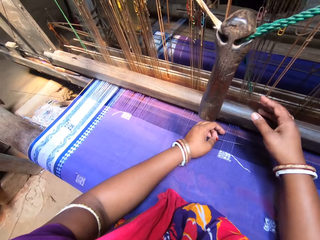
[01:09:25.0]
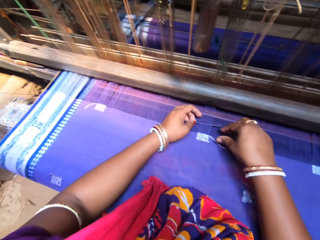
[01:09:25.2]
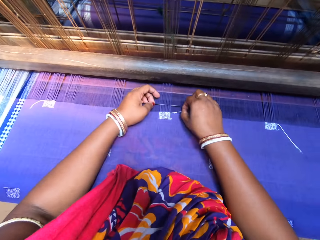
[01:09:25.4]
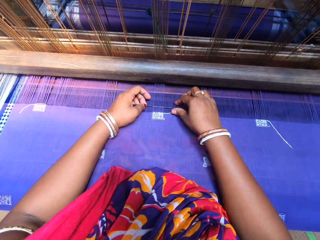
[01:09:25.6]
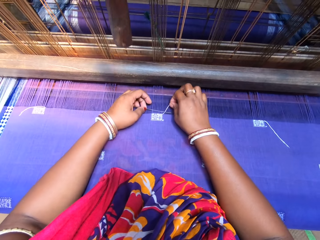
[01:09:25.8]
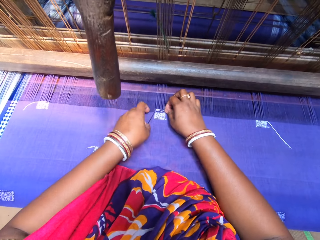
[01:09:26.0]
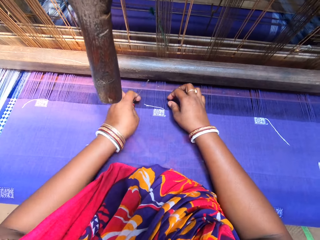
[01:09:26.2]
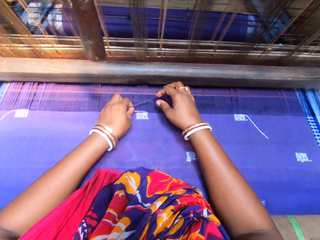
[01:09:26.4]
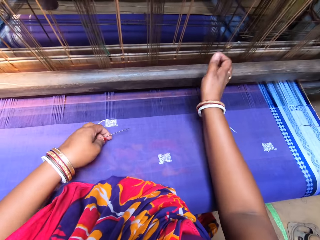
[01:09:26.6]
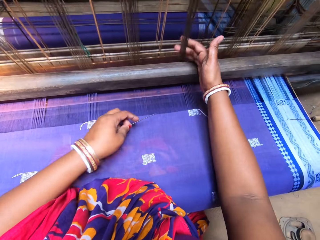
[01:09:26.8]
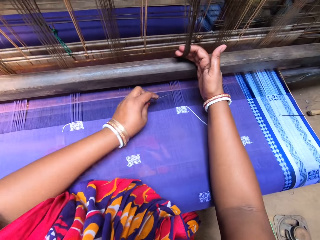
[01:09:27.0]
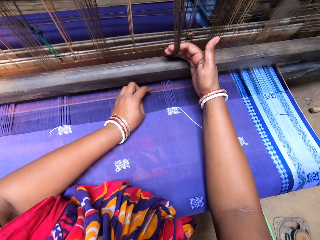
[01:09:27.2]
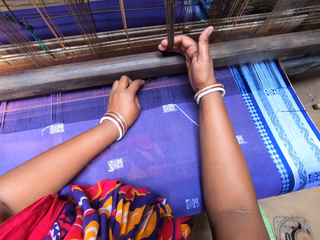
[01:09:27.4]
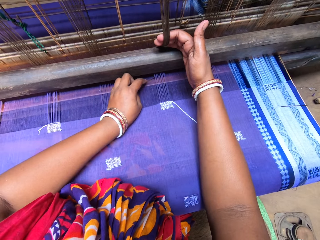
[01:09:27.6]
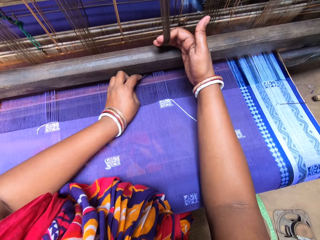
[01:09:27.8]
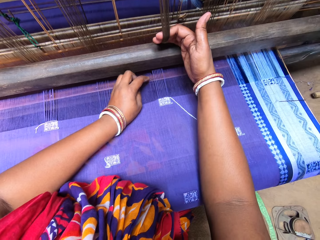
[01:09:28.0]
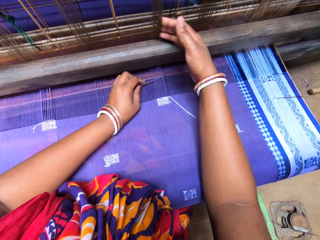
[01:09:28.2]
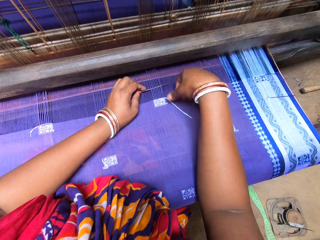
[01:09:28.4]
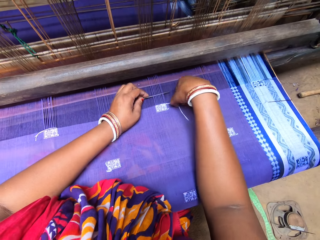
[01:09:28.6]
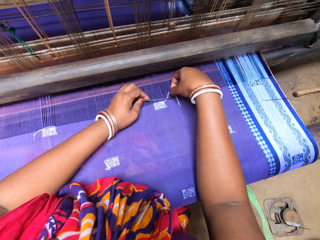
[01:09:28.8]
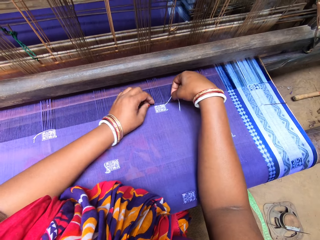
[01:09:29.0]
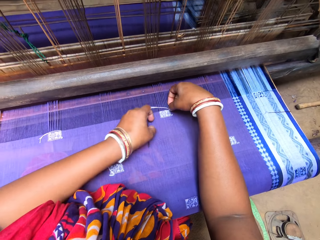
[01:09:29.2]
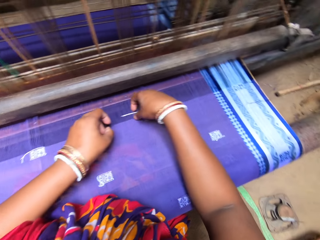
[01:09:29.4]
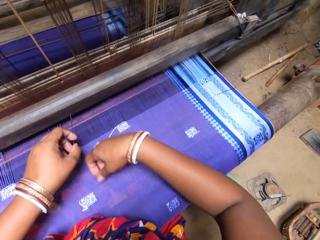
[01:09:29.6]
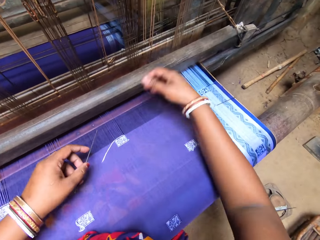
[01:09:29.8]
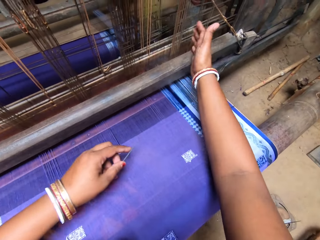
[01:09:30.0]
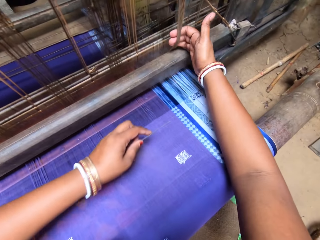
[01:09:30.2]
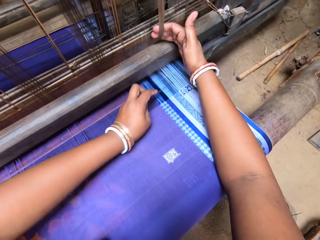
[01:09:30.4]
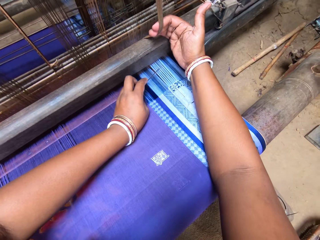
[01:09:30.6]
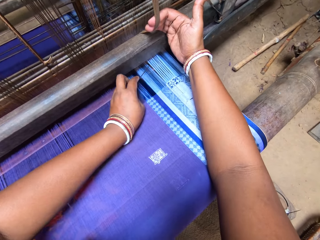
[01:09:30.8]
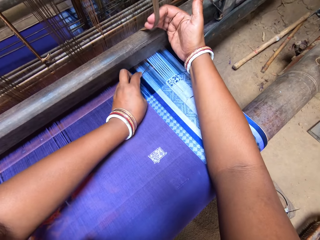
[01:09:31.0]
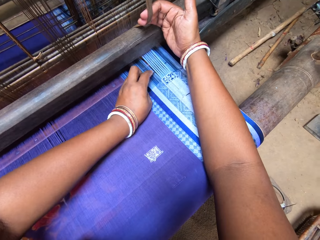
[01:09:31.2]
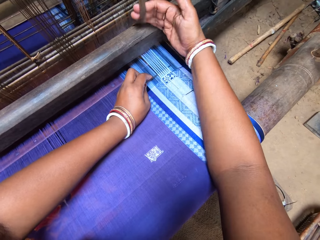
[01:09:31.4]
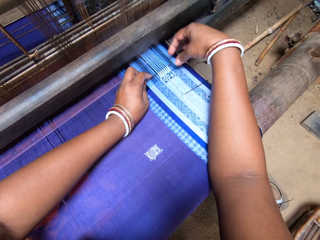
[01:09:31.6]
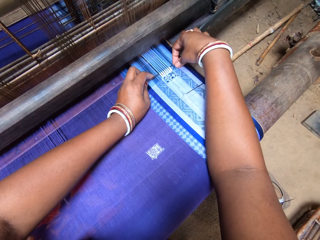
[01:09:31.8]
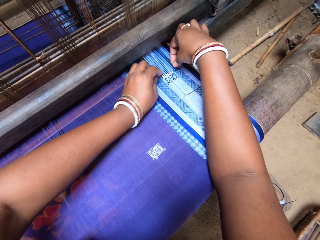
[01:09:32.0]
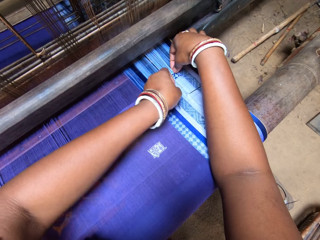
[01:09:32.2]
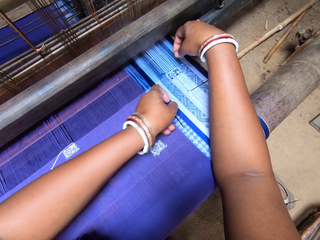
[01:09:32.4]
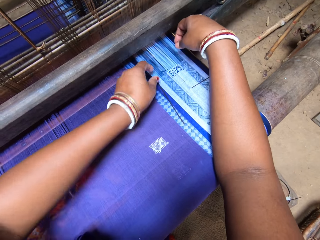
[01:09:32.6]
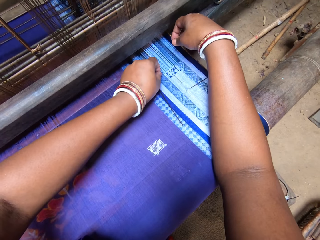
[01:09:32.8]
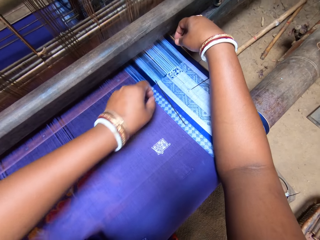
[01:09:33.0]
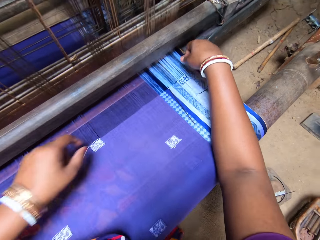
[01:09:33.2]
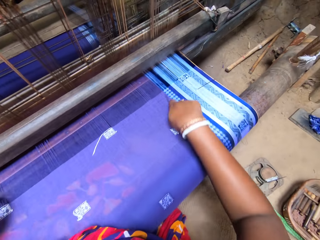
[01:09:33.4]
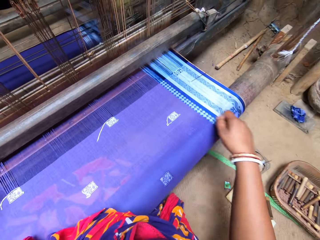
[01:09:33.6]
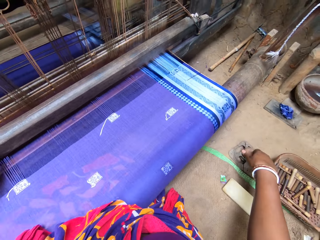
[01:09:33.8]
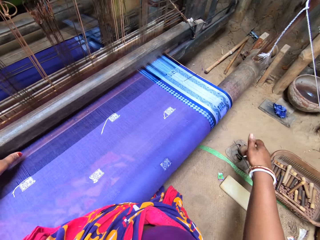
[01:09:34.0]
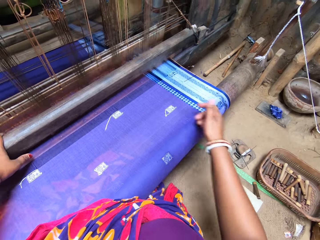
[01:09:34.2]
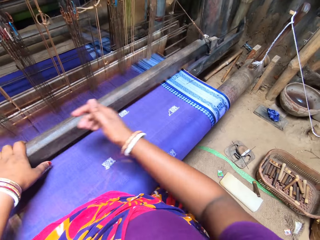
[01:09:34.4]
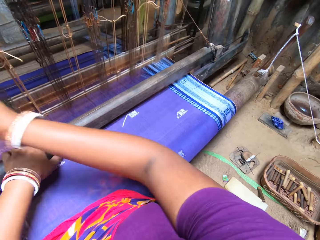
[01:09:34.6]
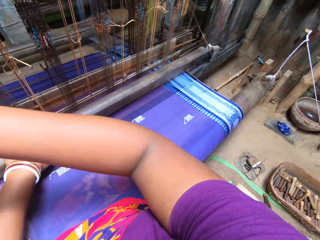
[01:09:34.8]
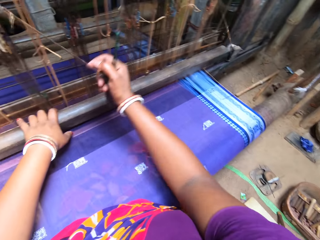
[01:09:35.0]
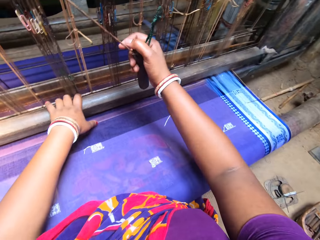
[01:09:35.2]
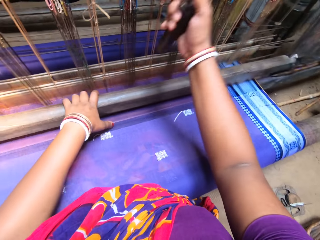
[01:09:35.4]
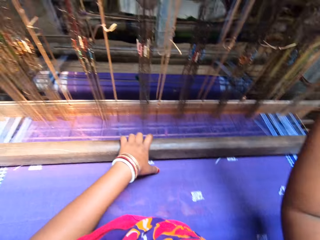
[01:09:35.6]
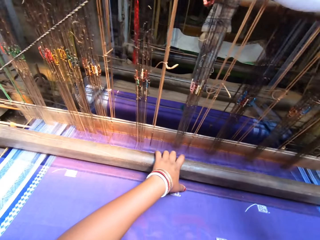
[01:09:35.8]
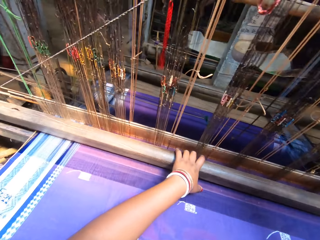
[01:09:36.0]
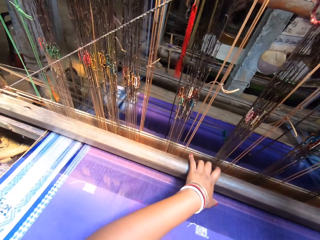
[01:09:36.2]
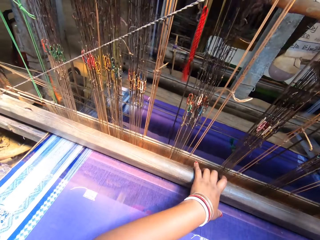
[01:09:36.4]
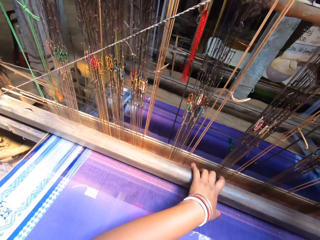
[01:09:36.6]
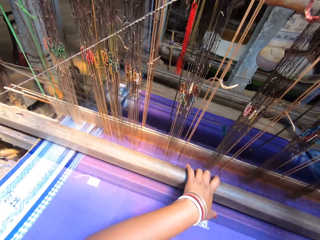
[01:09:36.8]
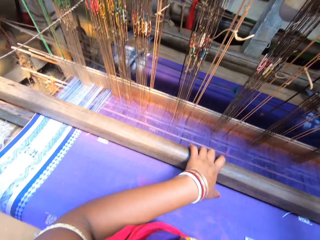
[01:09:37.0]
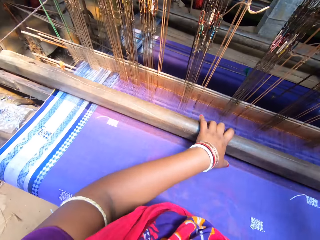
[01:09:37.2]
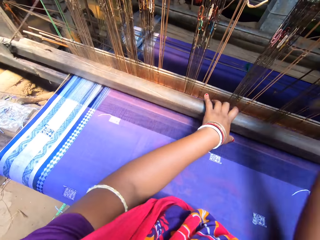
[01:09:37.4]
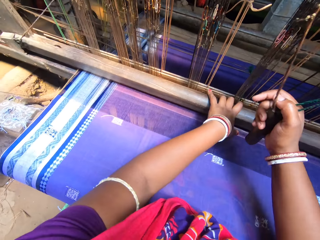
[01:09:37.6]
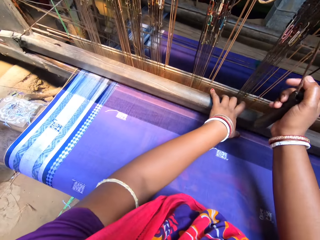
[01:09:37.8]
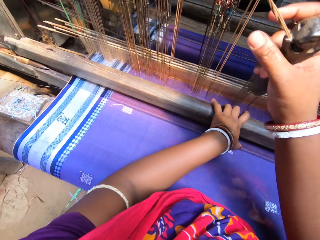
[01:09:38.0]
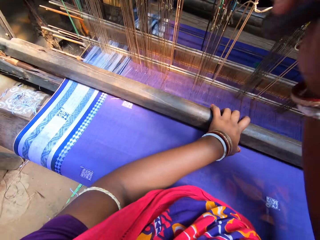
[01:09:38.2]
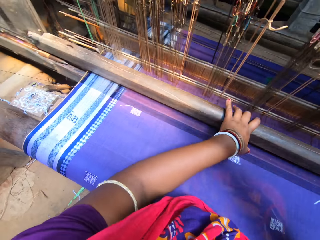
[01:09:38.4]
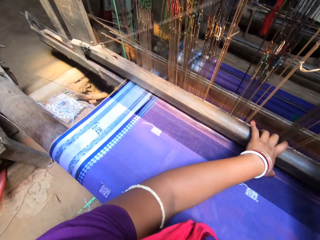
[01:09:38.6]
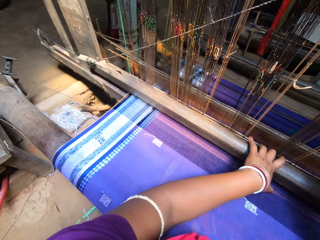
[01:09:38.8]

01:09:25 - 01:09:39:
The camera wearer pulls the warp from the handloom machine with her right hand. She weaves on the weft yarn of the fabric with the needle in her left hand. She pulls the warp from the handloom machine with her right hand. She weaves on the weft yarn of the fabric with the needle in her left hand. She drops the needle on a metal placed on the ground. She weaves the fabric with both hands on the handloom machine.

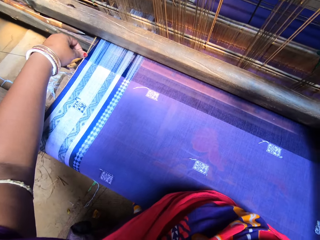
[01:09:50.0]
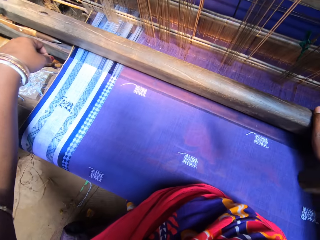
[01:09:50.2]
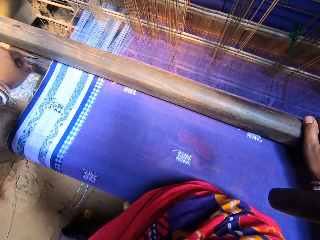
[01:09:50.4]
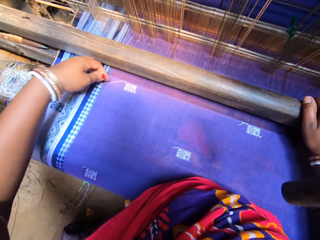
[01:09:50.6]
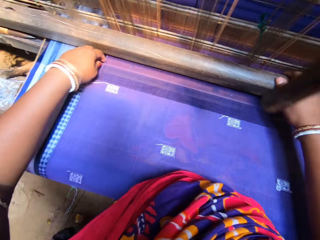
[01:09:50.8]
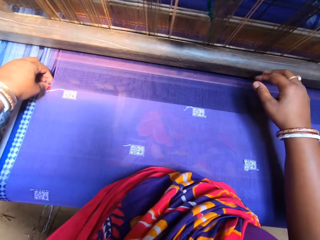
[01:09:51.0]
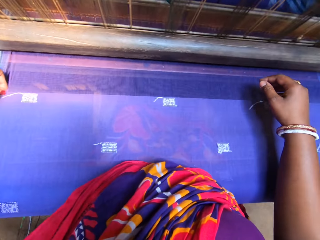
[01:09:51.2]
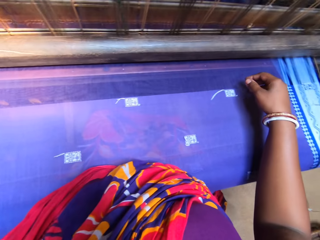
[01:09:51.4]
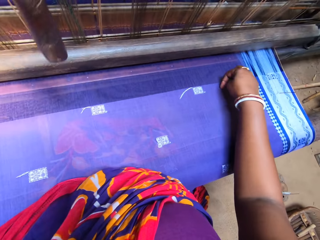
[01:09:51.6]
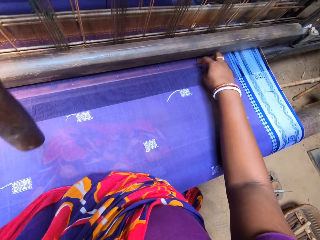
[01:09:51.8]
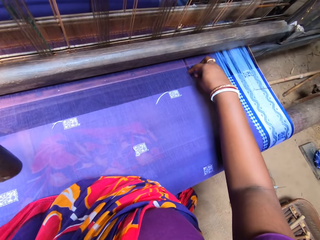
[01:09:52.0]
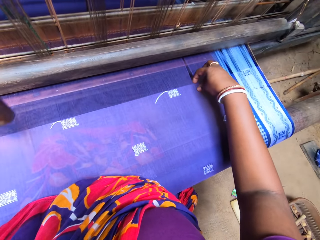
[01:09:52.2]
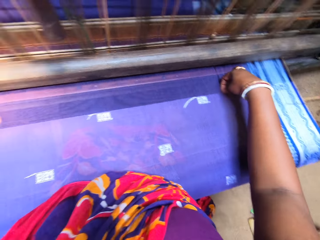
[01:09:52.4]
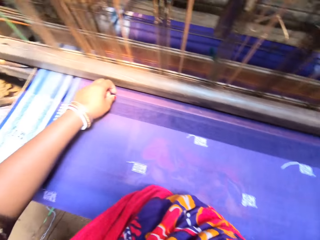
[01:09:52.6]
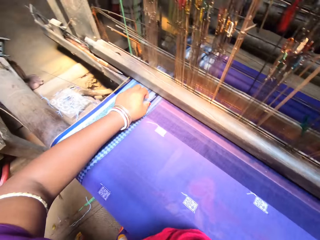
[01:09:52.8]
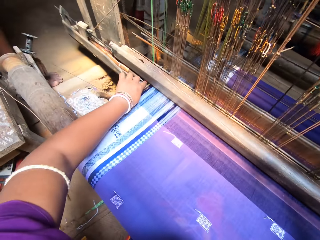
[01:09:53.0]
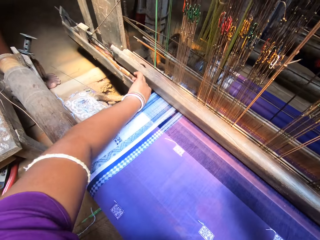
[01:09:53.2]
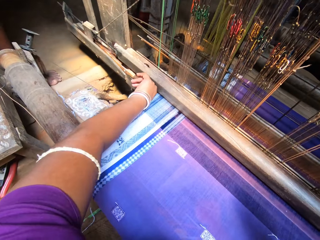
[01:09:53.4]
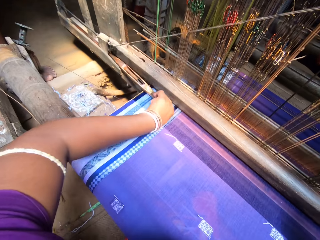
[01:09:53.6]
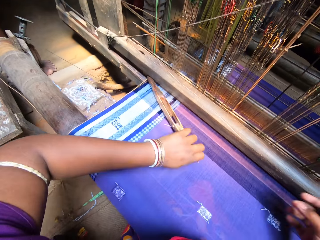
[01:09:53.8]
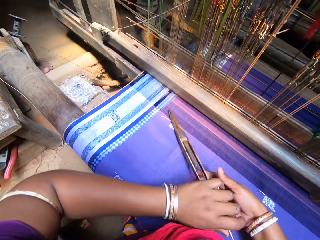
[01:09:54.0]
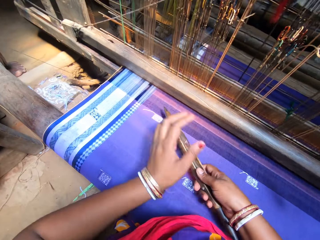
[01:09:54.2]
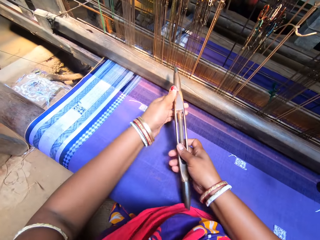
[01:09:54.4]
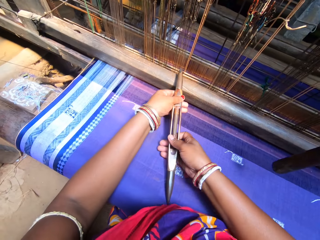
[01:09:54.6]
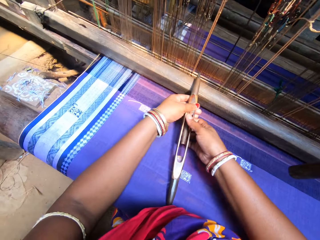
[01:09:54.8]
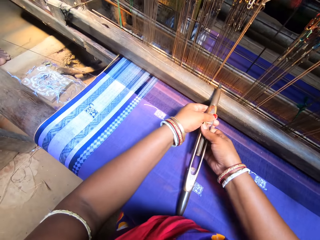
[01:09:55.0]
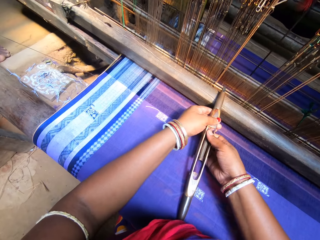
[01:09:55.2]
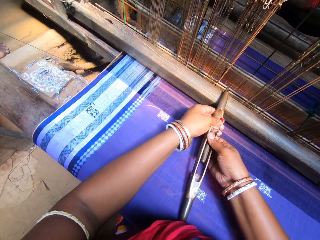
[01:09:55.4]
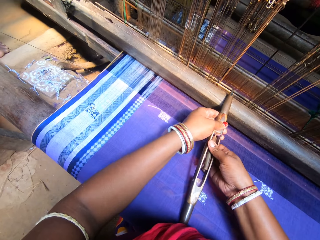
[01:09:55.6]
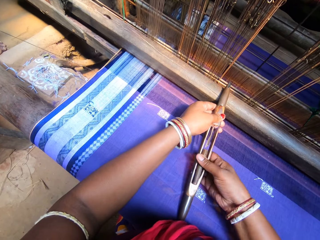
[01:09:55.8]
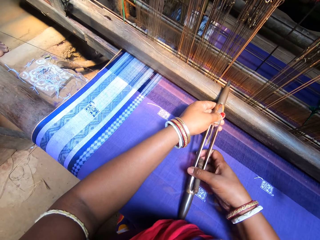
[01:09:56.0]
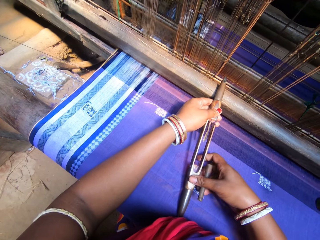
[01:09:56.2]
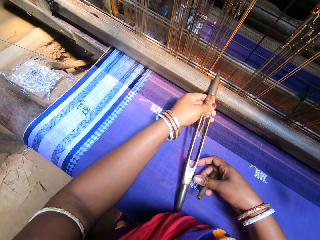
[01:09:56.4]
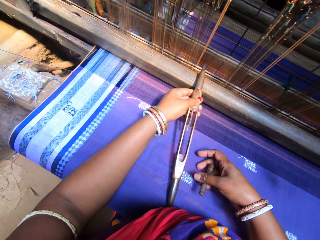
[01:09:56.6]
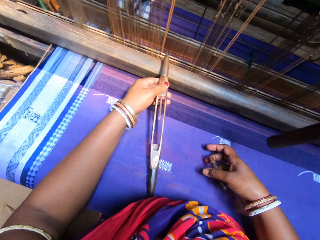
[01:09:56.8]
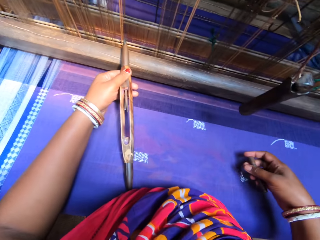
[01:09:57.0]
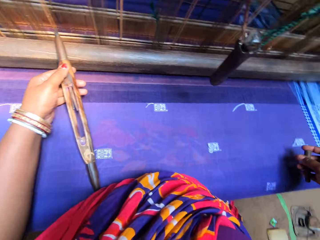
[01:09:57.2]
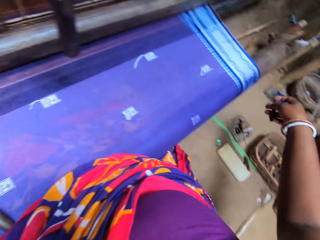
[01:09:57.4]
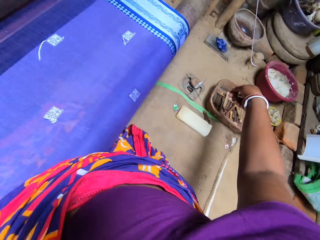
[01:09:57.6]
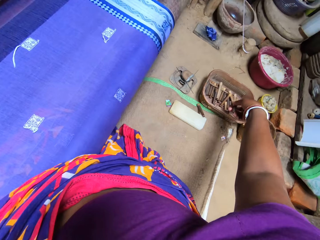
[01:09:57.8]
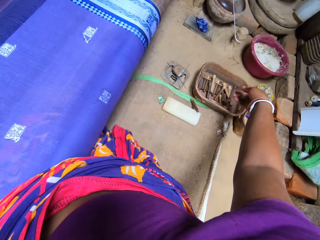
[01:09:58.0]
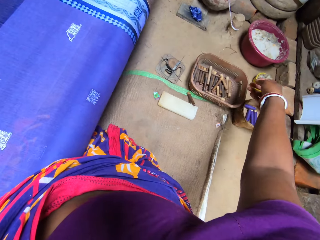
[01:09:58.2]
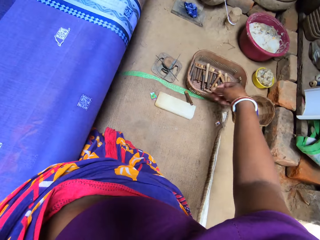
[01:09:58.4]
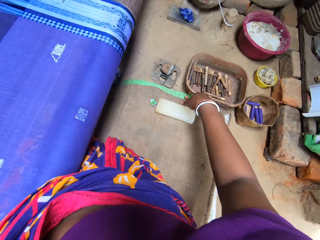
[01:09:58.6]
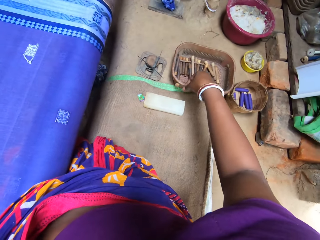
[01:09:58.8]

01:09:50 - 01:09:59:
The camera wearer pulls out a handloom shuttle from the handloom machine with her left hand. She passes the handloom shuttle in her left hand to her right hand. She removes a thread from the handloom shuttle with her right hand. She drops the thread in a tool box on the ground with her right hand.
